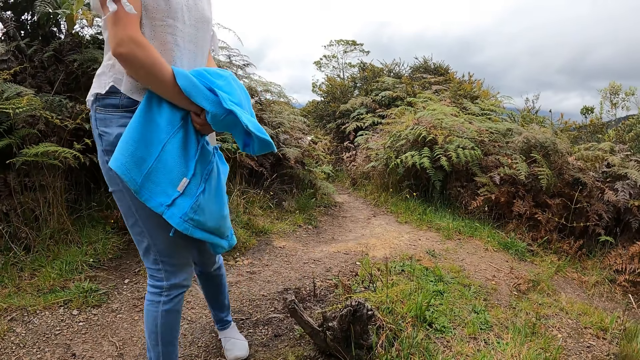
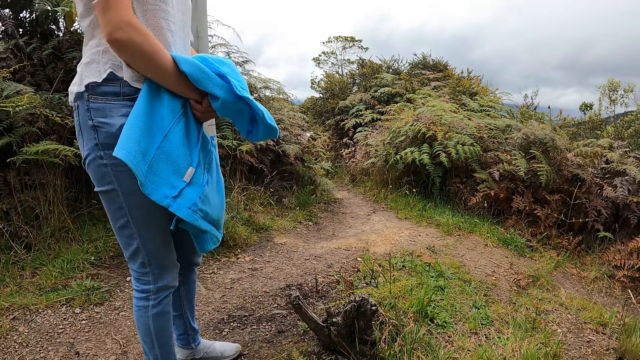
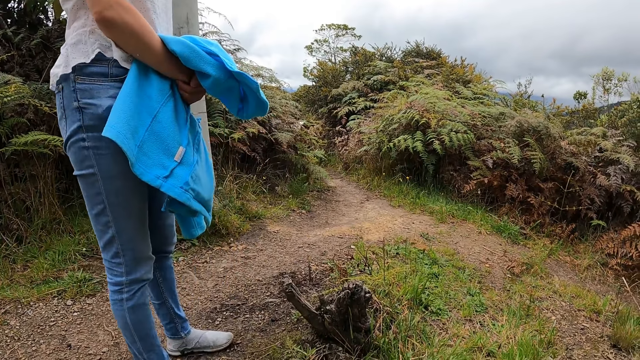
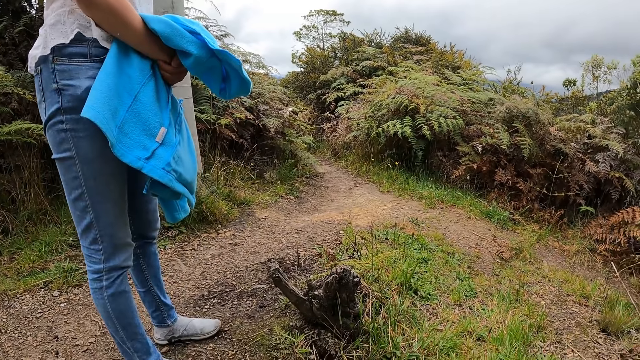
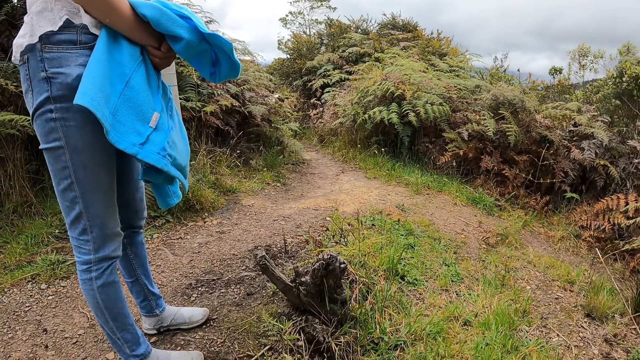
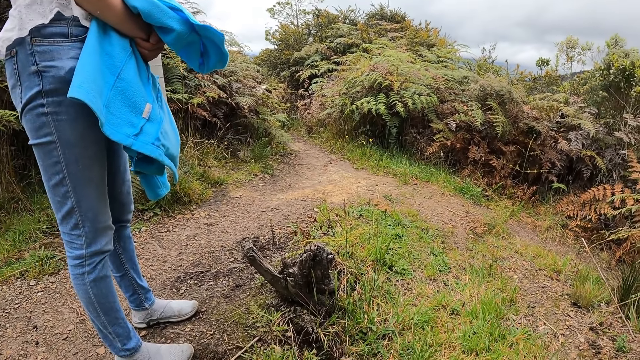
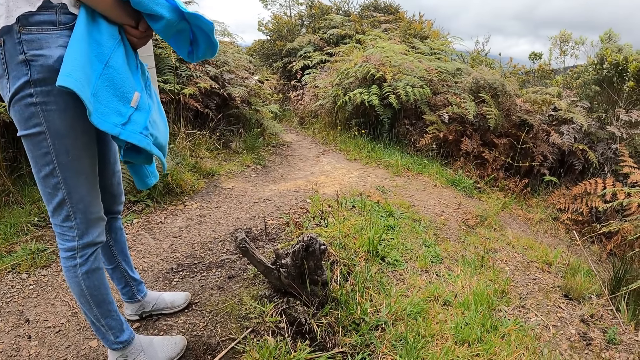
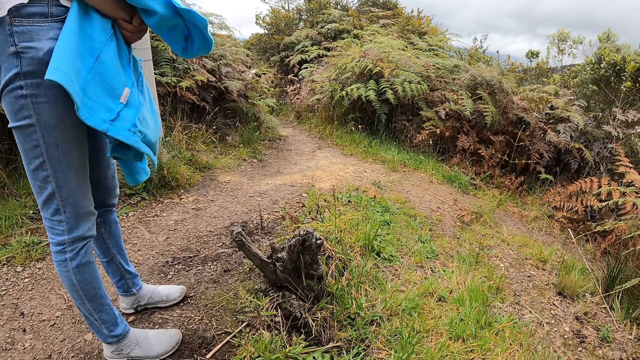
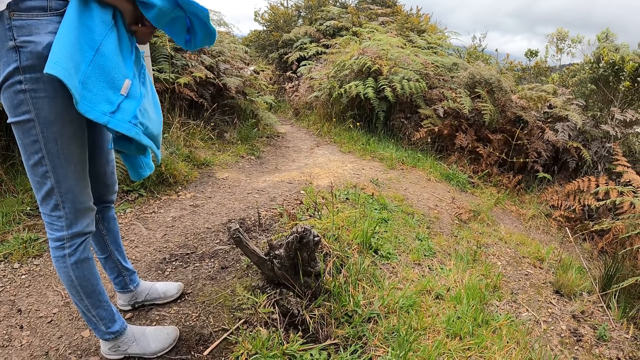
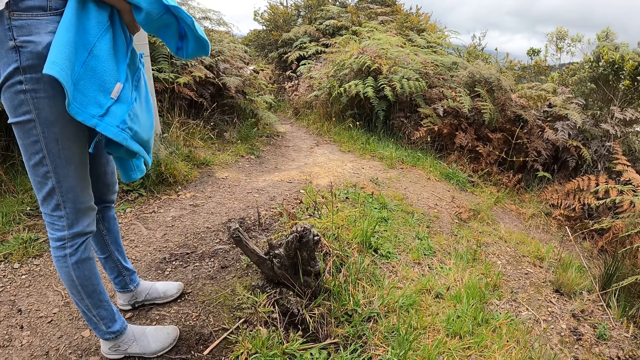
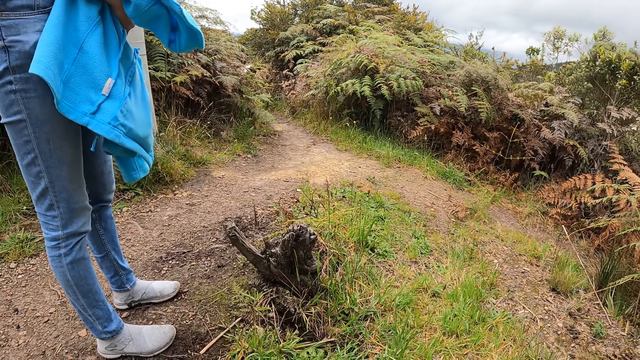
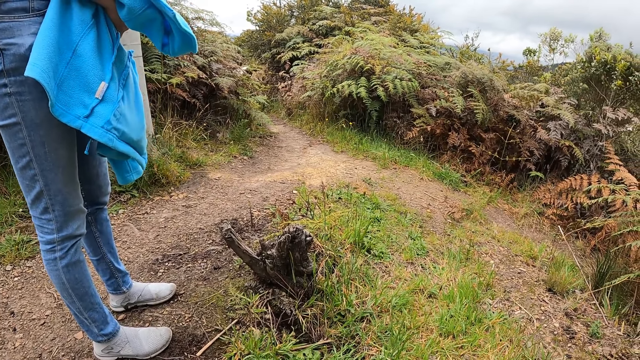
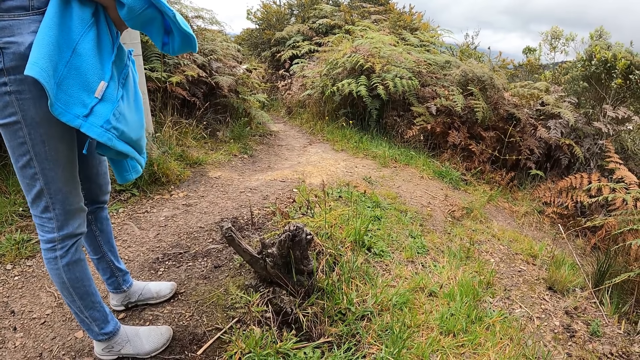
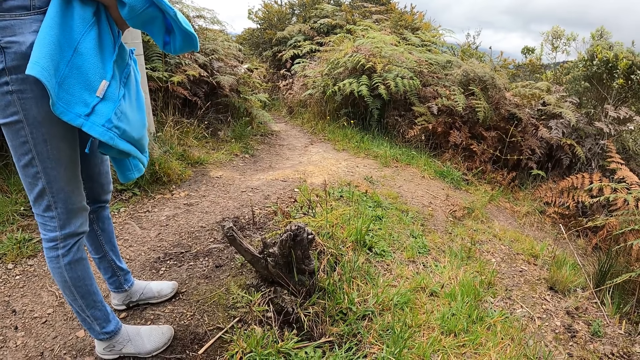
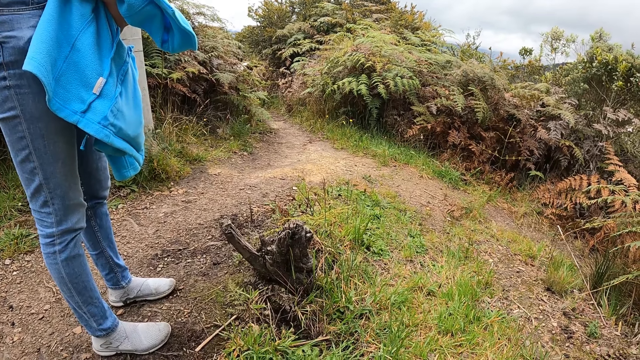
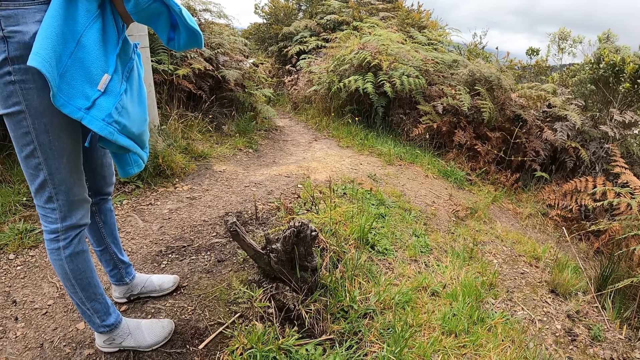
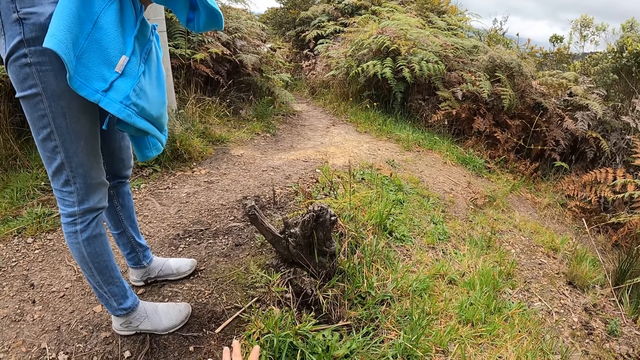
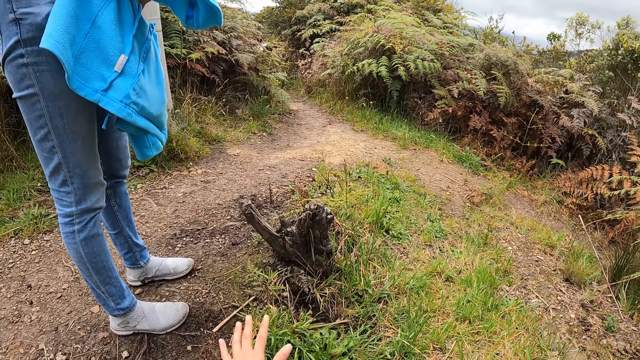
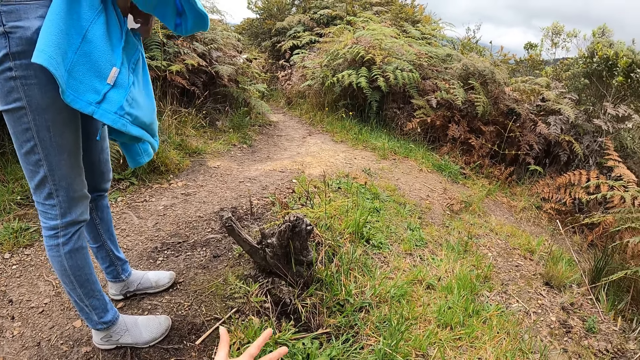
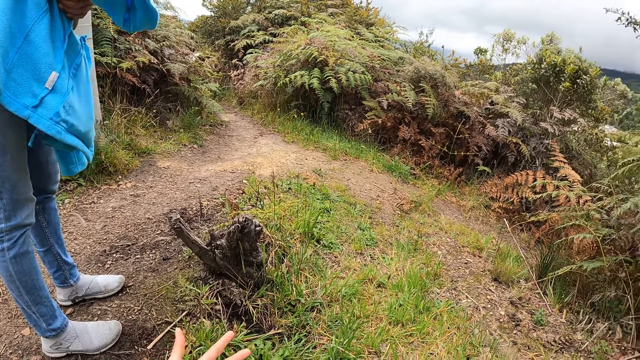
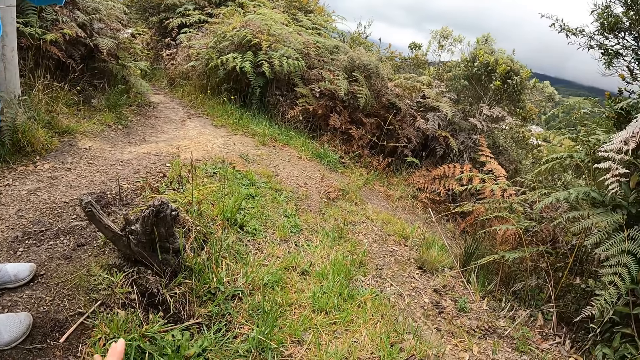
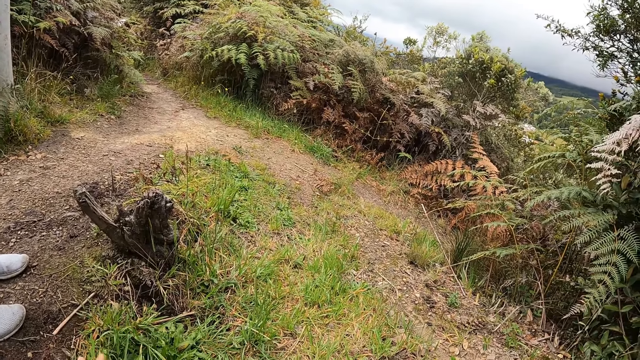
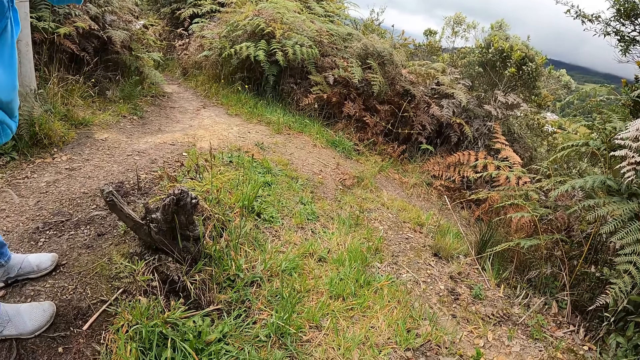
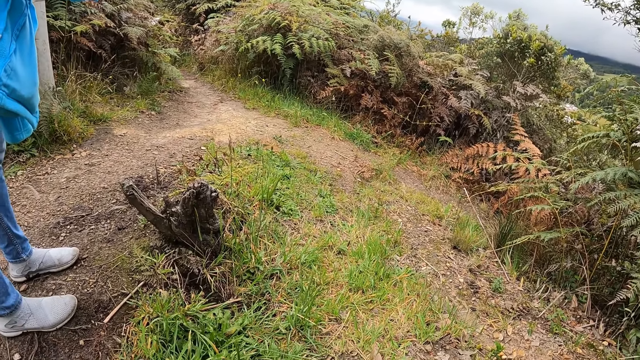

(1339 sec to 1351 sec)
A woman stops. The woman removes her left hand from the jacket in her right hand. The camera wearer gestured with her left hand. The woman holds the jacket with both hands.

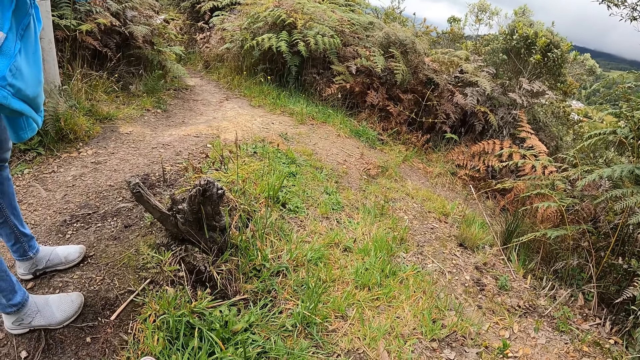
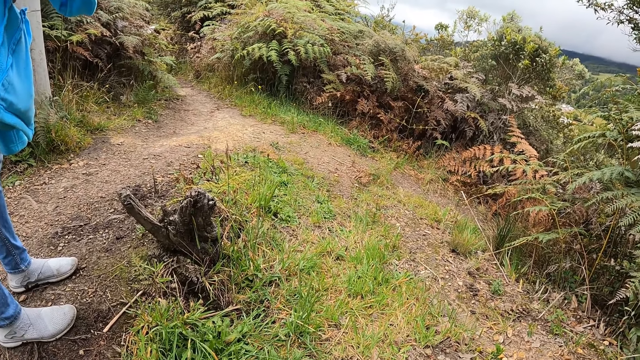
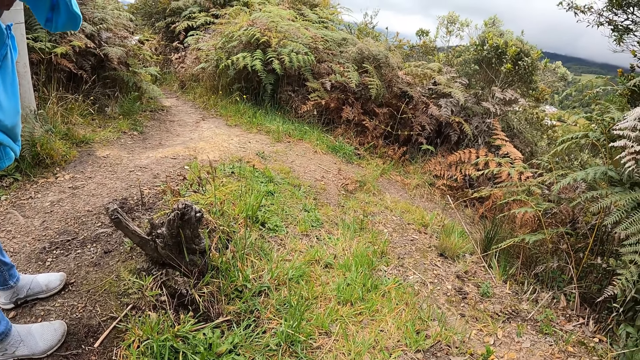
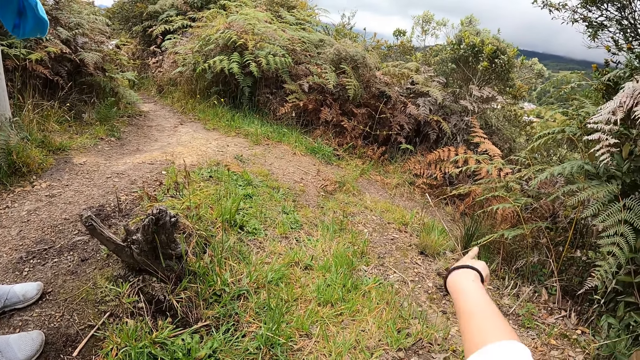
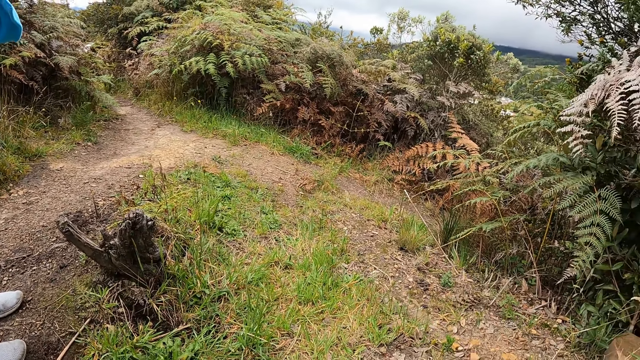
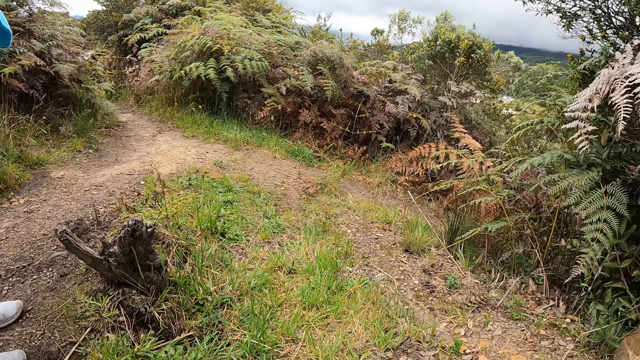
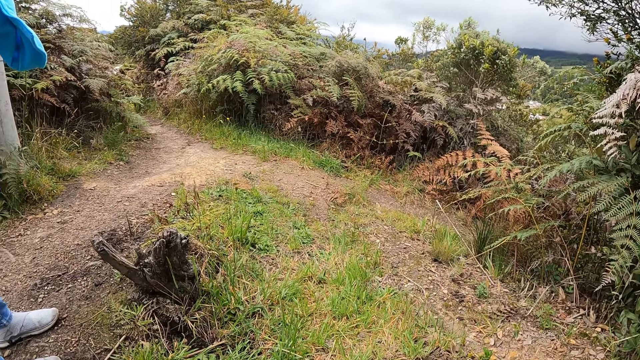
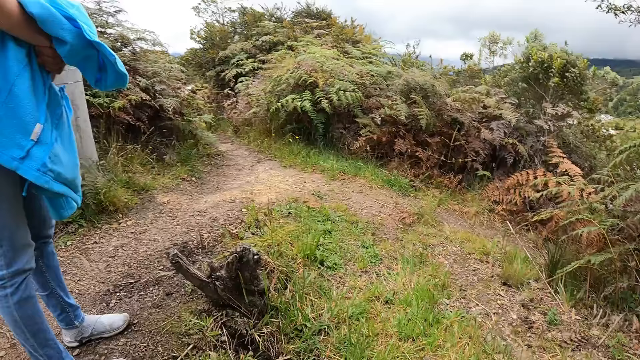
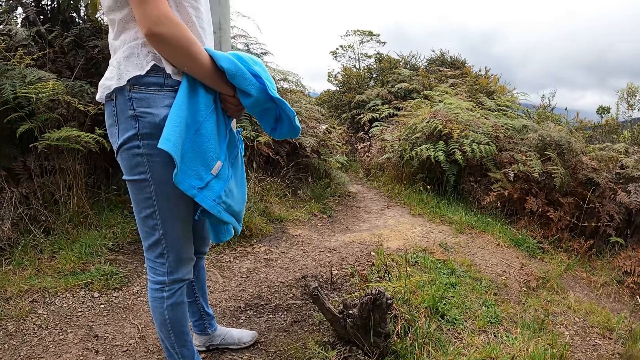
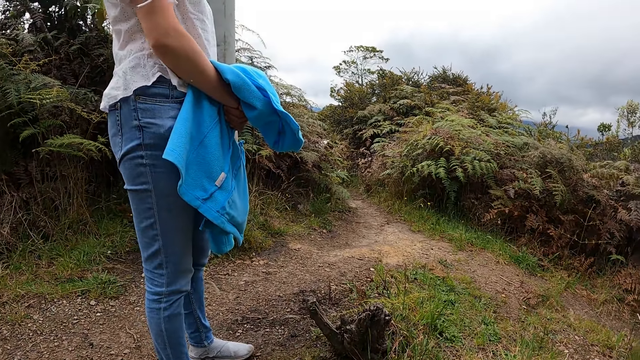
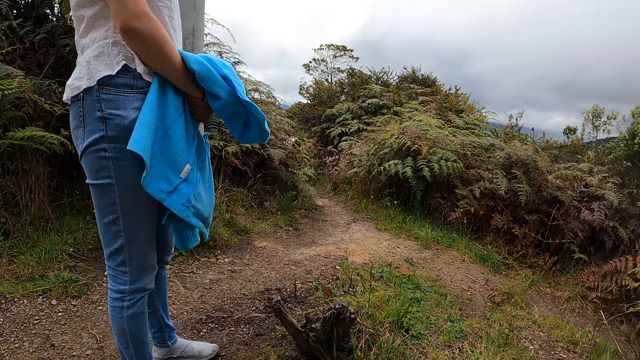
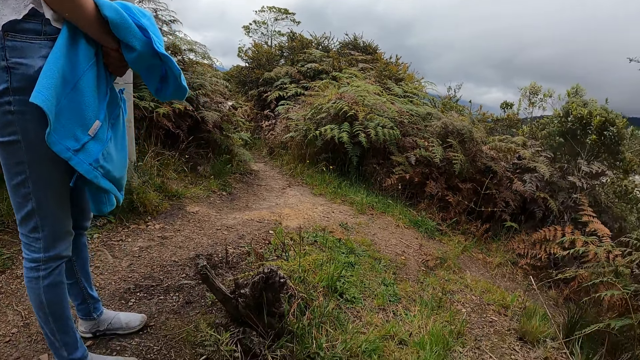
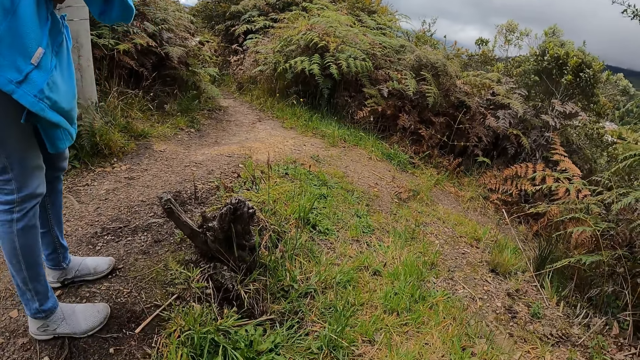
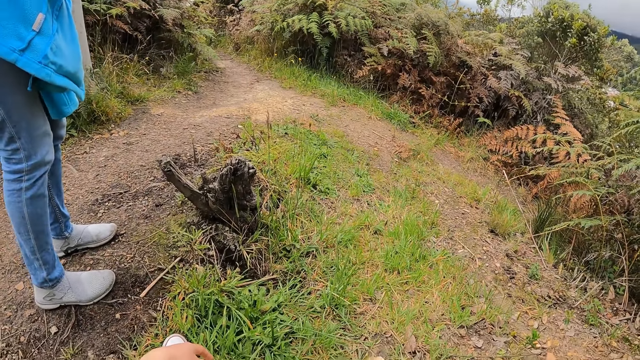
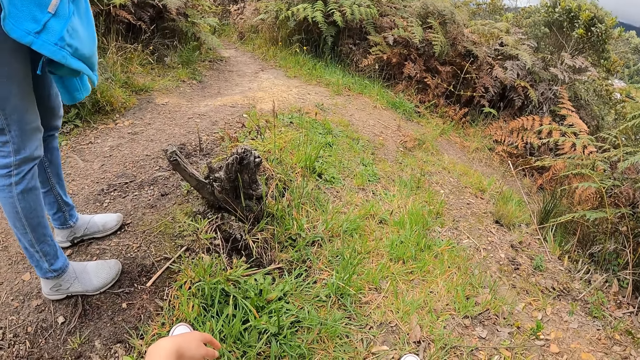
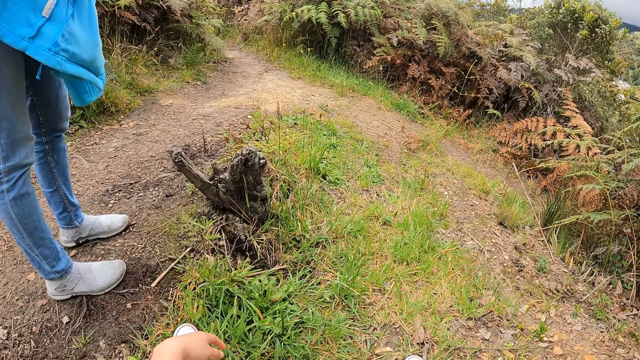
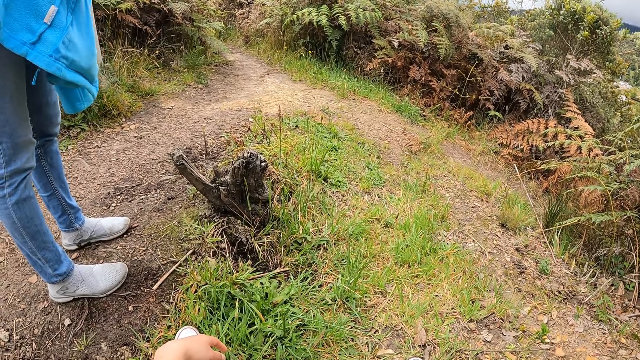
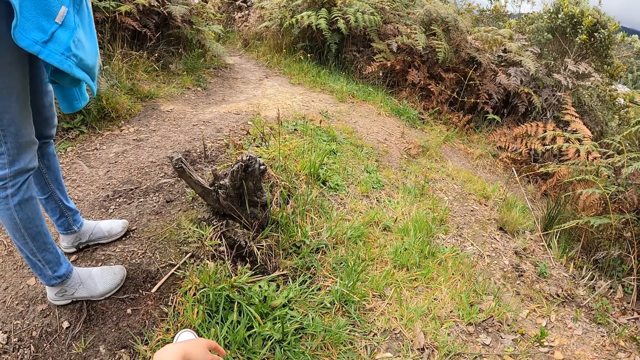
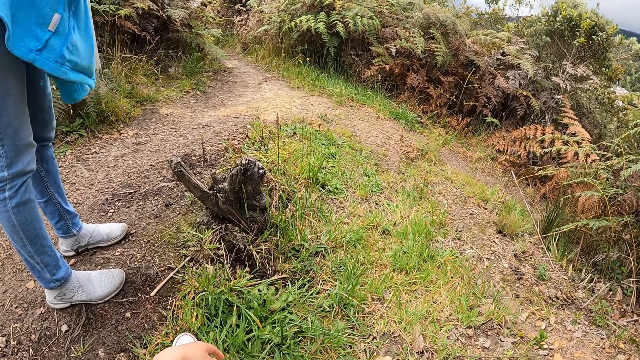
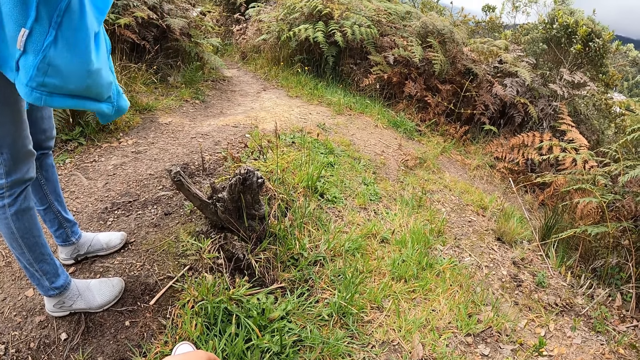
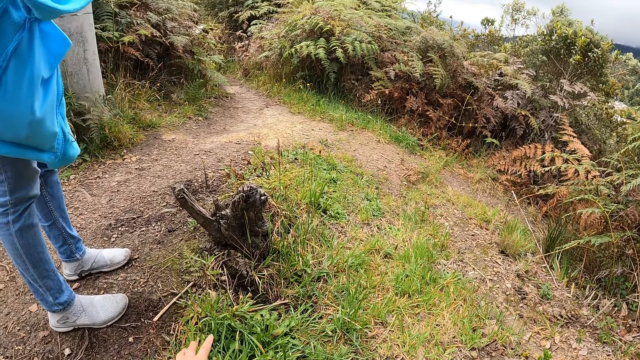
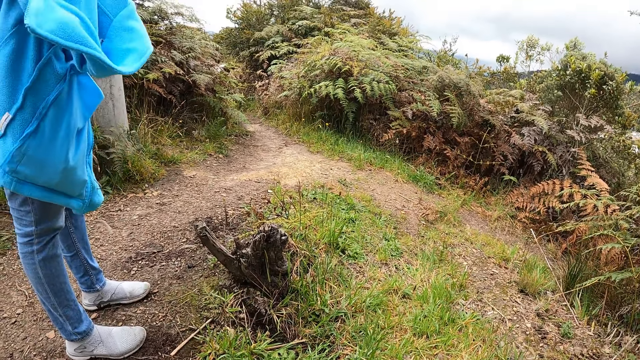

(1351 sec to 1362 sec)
The camera wearer gestures with her right hand. She looks around. A person shakes her legs.
